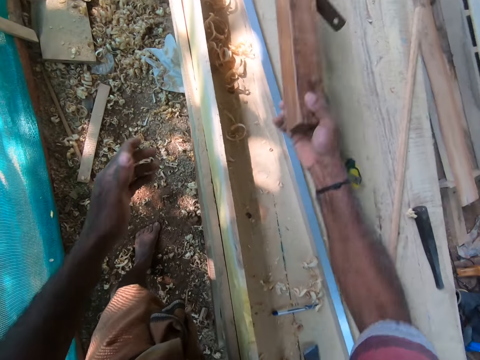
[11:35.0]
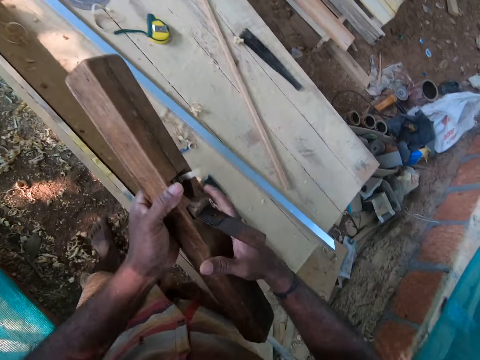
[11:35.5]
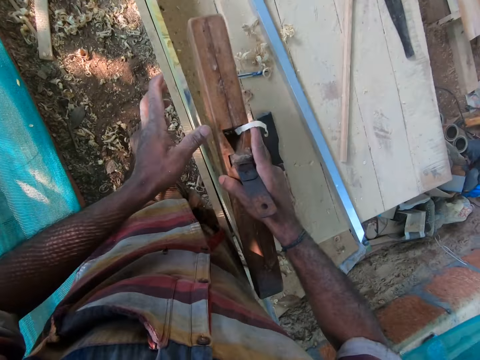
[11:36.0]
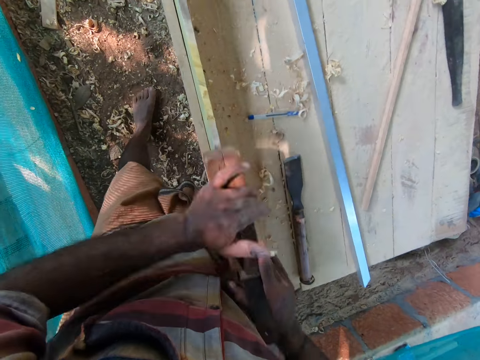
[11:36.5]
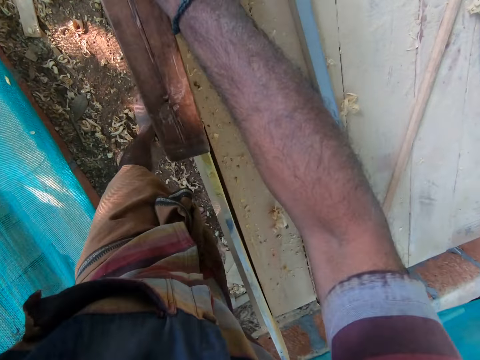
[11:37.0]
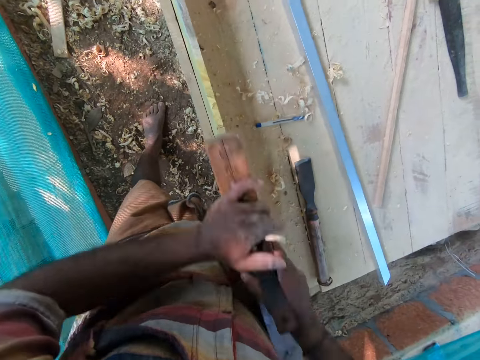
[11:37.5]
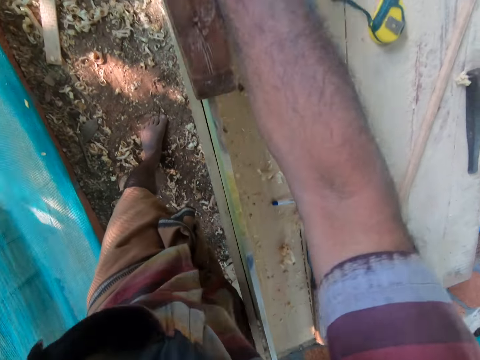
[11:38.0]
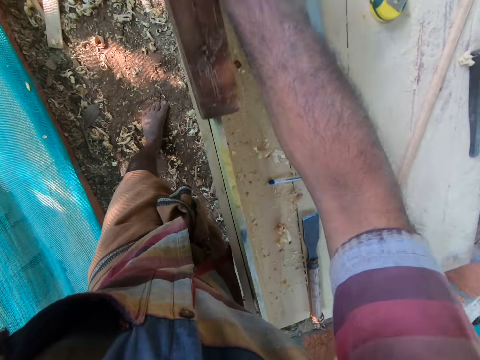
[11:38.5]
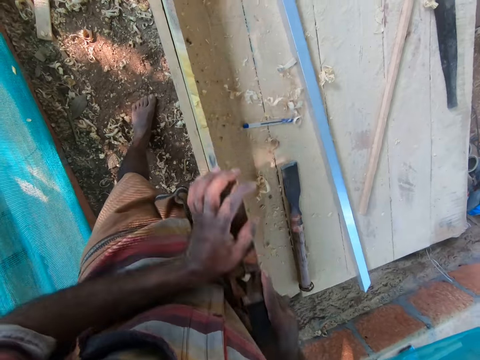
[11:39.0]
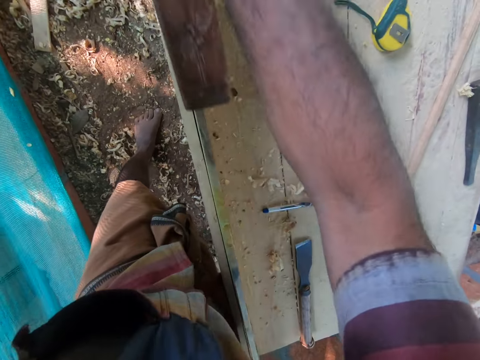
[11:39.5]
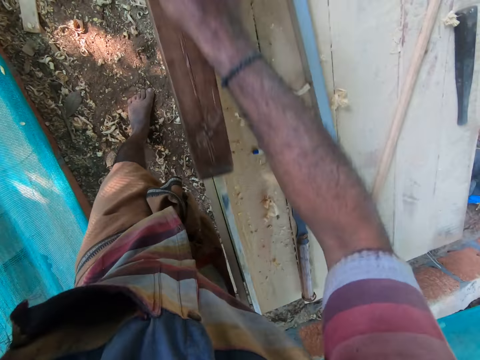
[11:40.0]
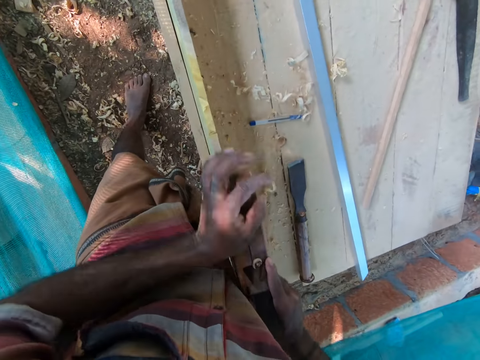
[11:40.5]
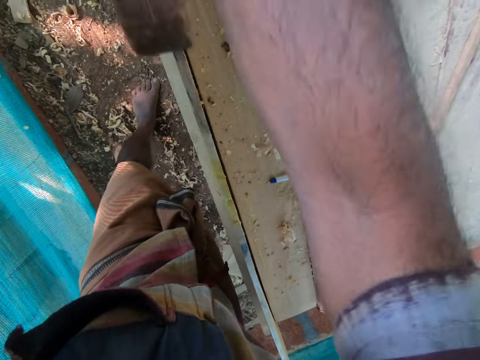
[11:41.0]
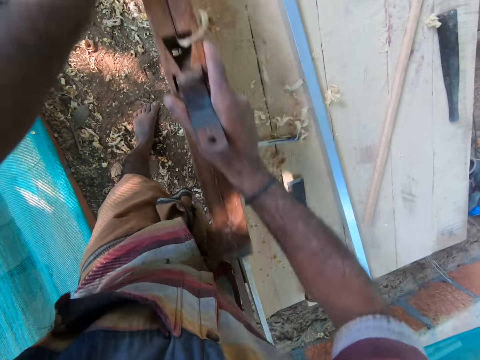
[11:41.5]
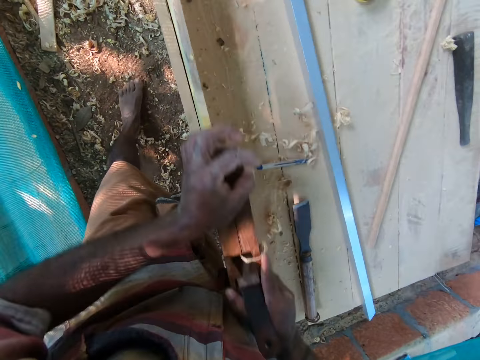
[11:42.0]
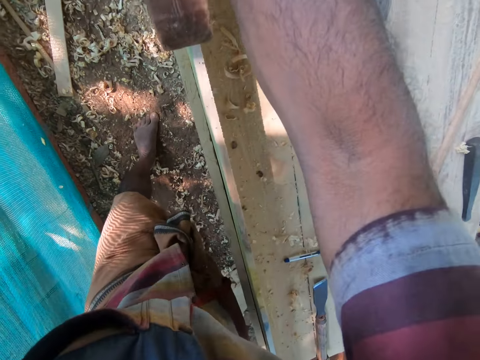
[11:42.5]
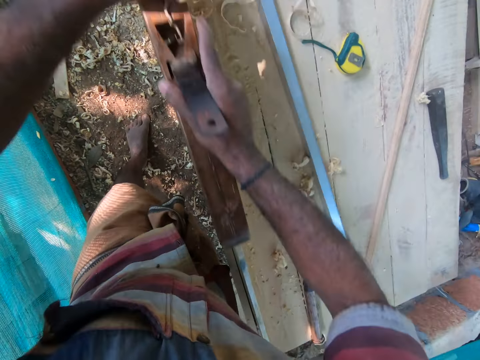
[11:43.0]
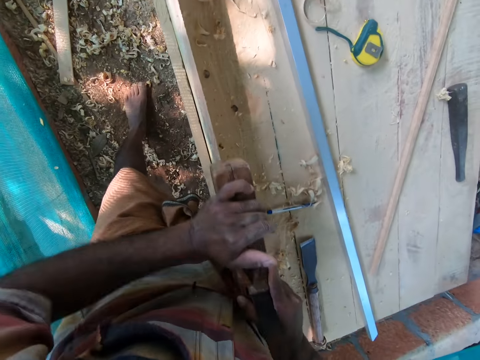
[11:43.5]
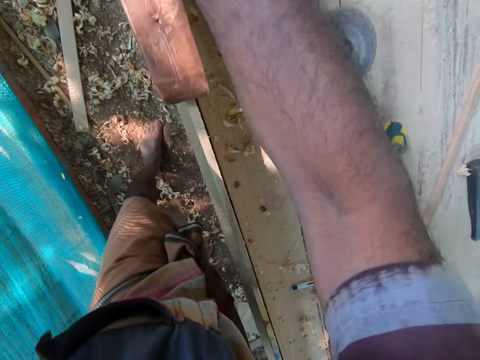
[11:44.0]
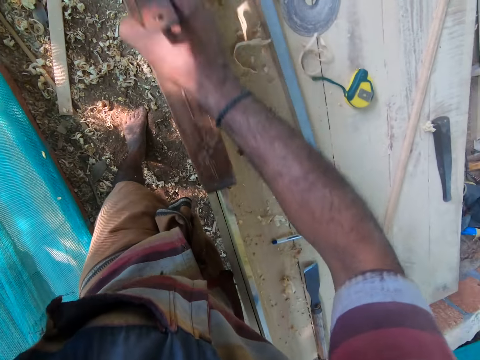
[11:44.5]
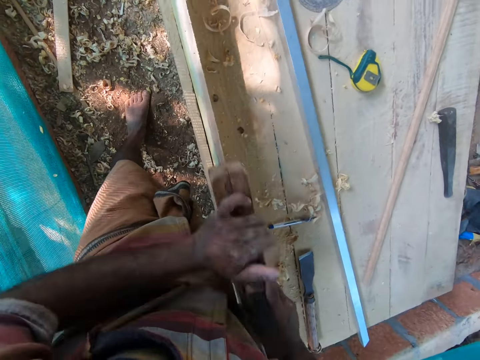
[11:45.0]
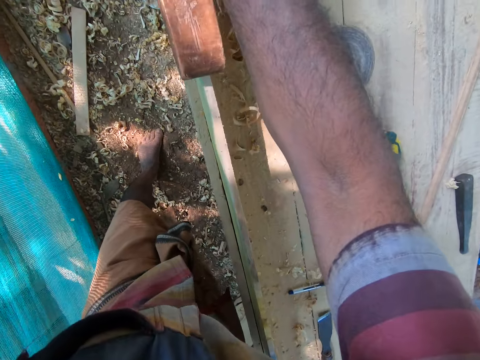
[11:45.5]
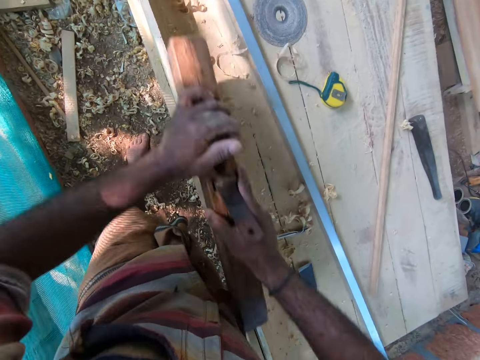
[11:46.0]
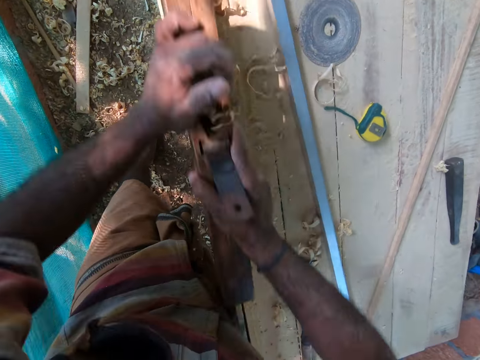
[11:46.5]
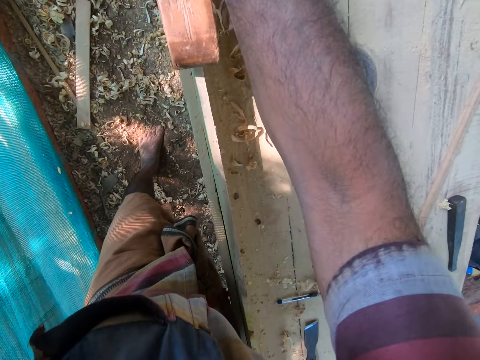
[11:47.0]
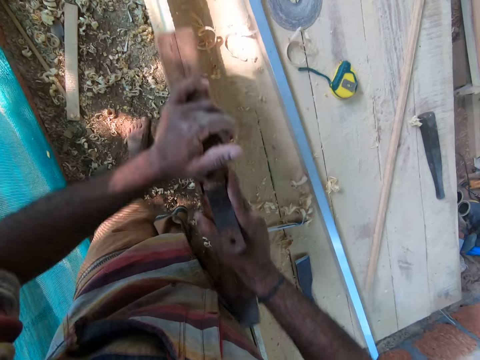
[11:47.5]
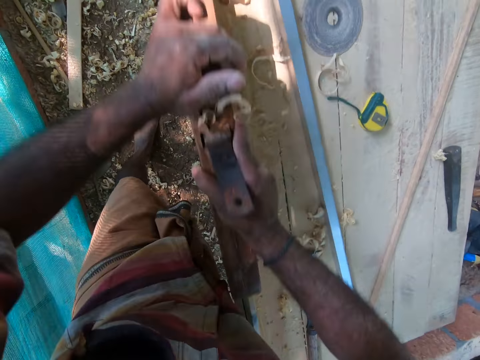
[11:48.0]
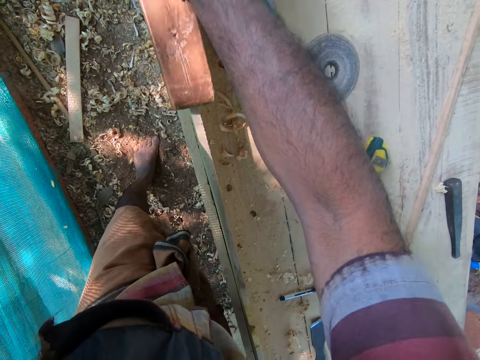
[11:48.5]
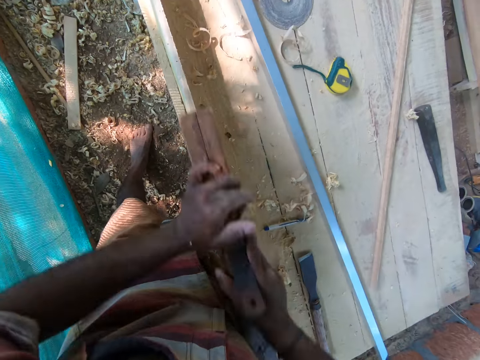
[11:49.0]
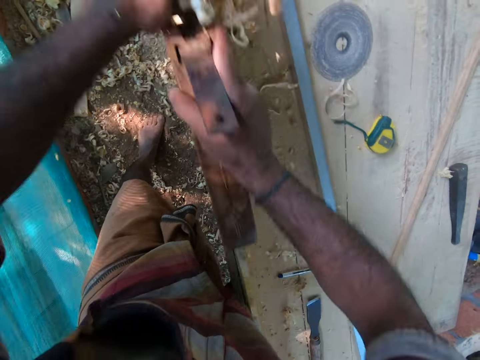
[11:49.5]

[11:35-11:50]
The camera wearer picks up the jack plane from the table with his right hand. He holds the jack plane with both hands. He cleans sawdust from the jack plane in his right hand with his left hand. He trims the wood.

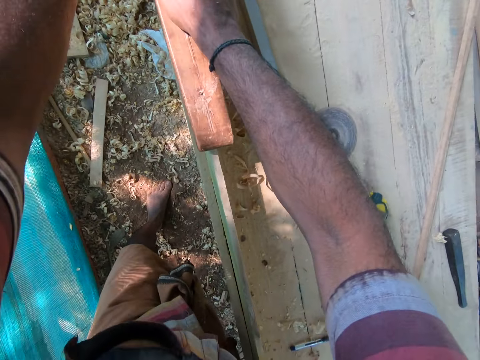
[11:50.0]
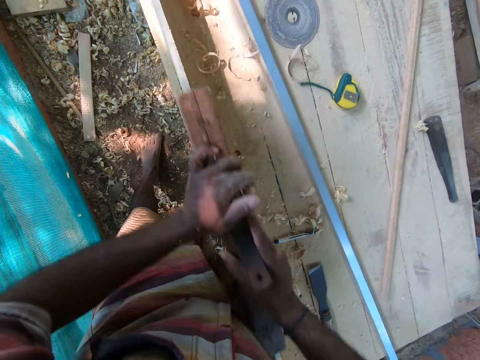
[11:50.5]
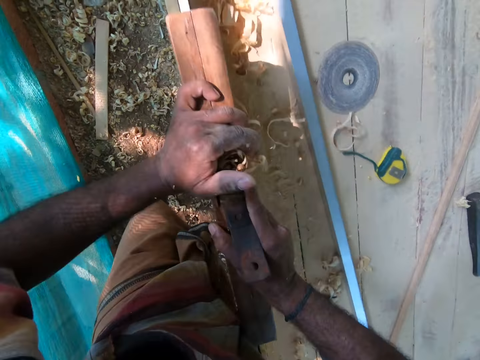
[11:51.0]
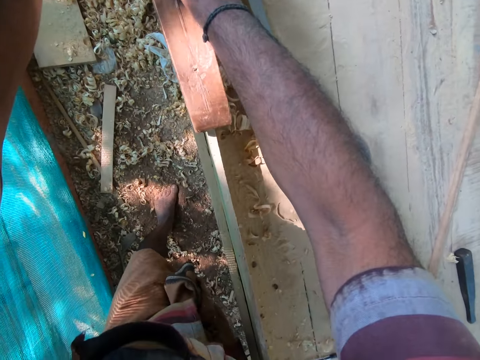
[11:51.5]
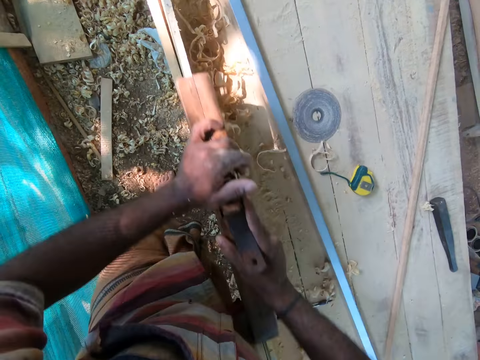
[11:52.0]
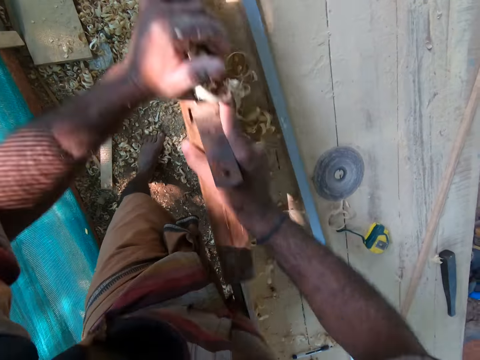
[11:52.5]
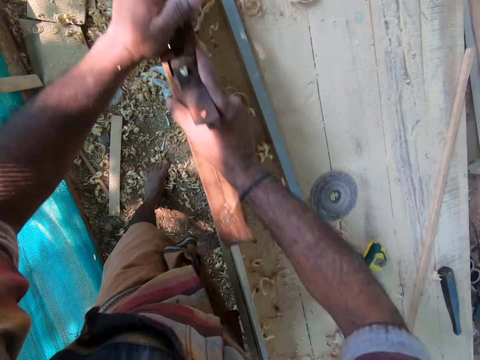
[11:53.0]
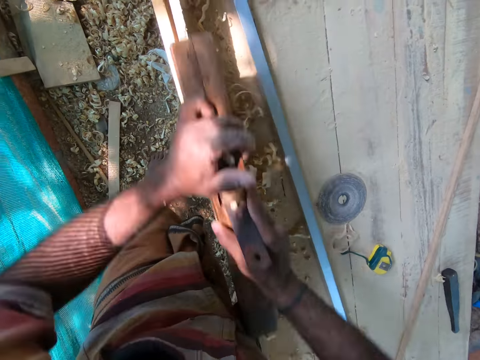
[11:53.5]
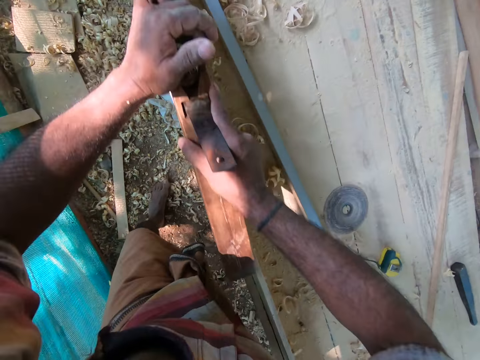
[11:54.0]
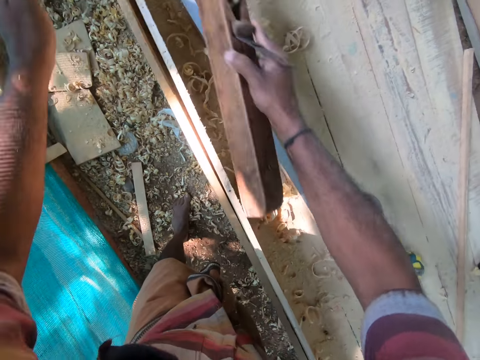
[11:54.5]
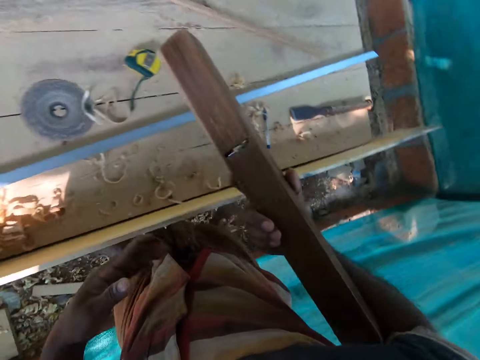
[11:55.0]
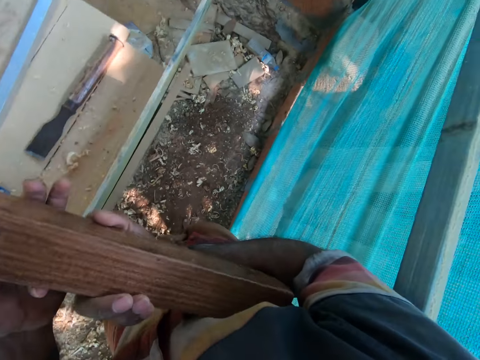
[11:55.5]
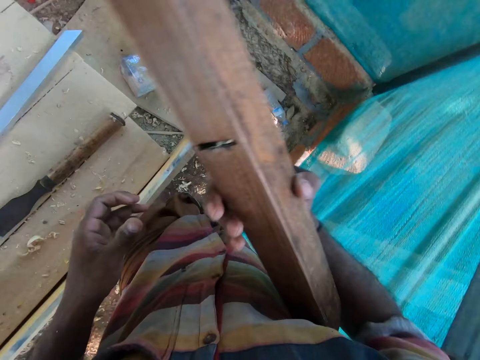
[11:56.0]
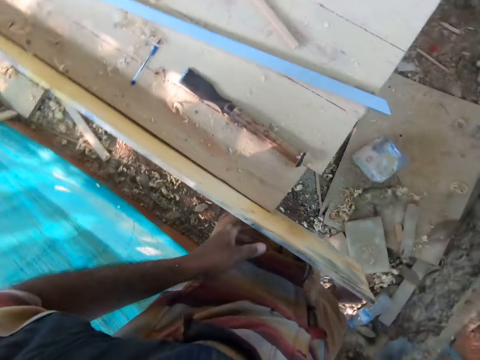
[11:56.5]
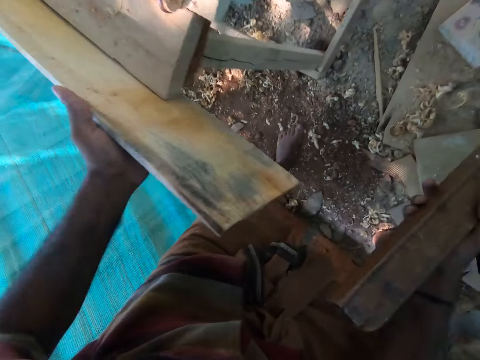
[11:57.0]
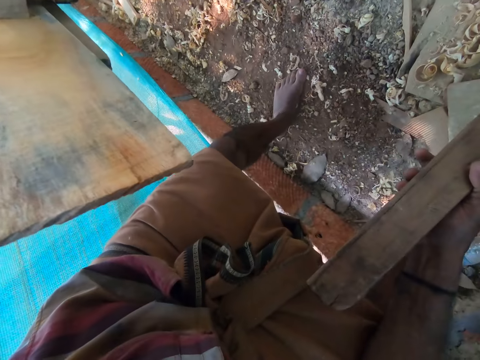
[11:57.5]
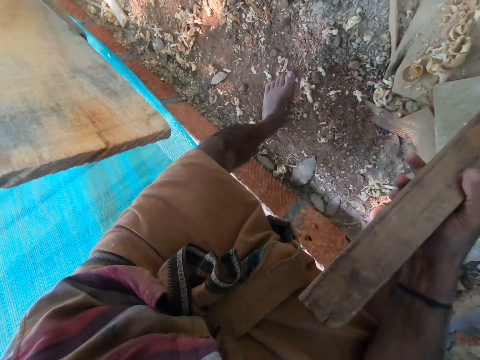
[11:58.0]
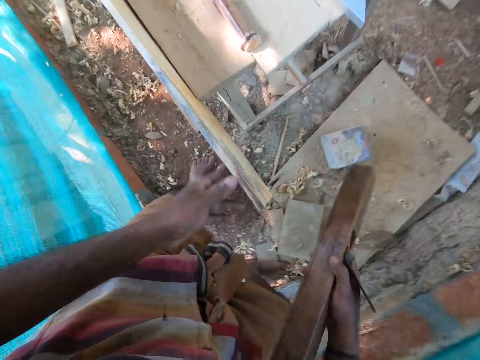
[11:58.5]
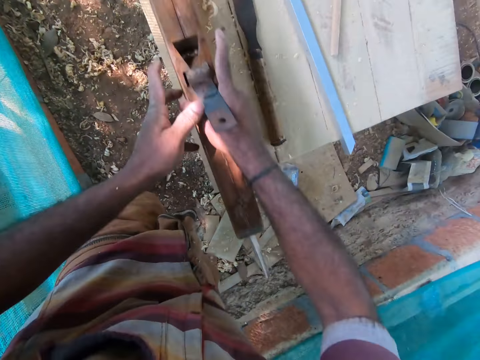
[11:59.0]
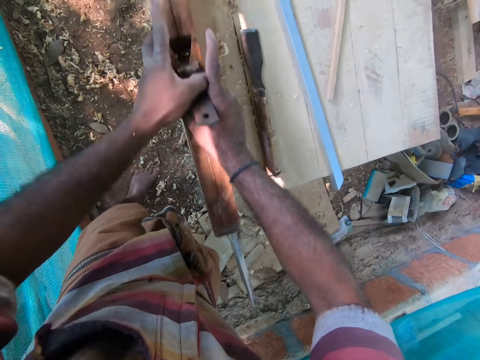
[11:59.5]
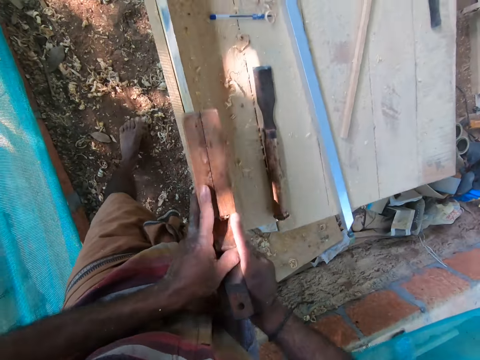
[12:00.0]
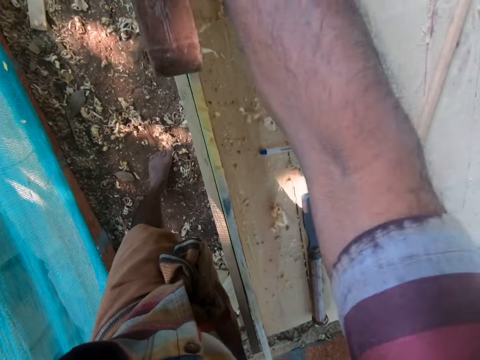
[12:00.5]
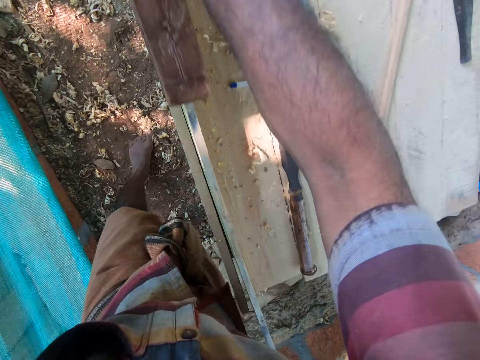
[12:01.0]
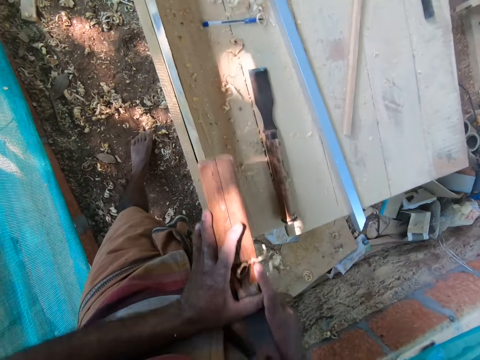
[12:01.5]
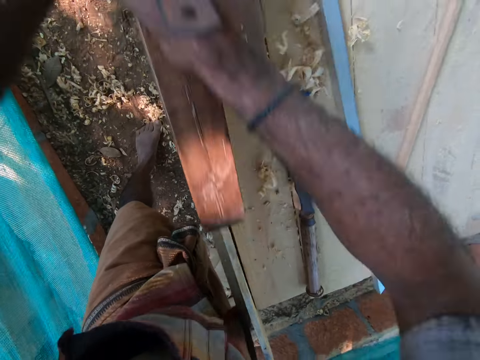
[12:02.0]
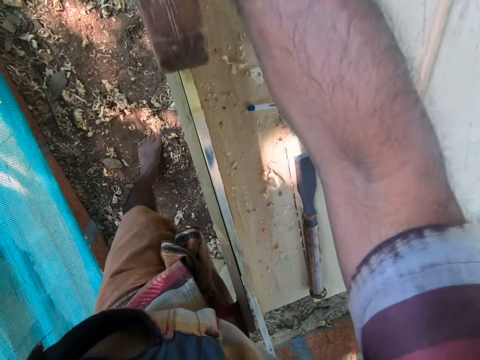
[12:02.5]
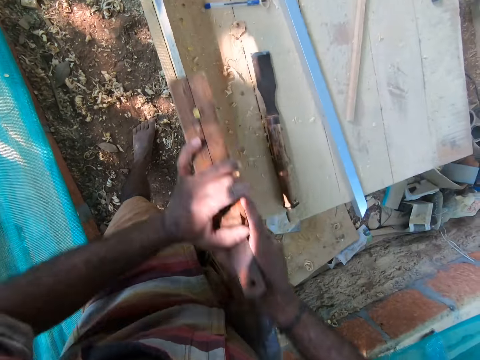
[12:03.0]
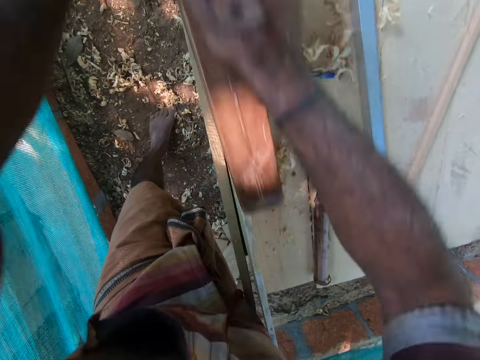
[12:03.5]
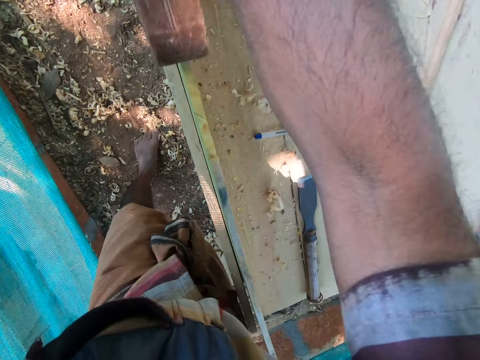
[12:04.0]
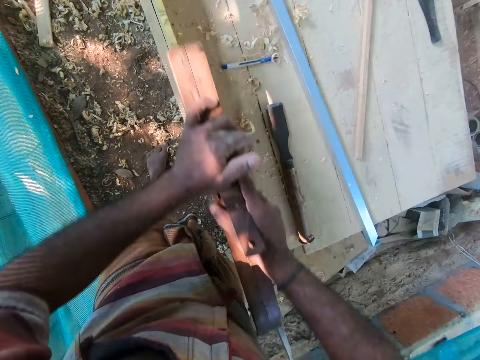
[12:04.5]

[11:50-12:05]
The camera wearer moves beside the table. He cleans sawdust from the jack plane or wood planer with his left hand. He moves the wood planer on the hands. He holds the plank on the table with his left hand. He looks at the wood. He smoothens the plank on the table with the jack plane in both his hands.
